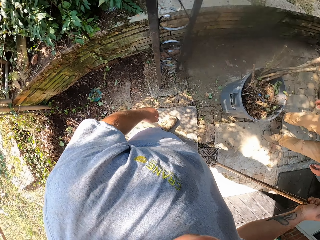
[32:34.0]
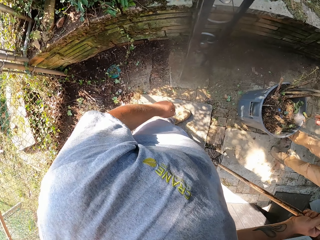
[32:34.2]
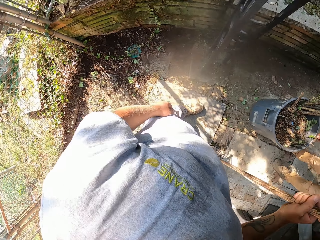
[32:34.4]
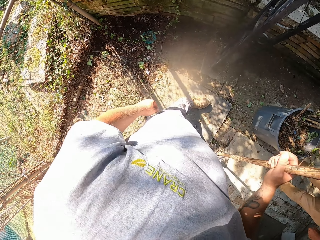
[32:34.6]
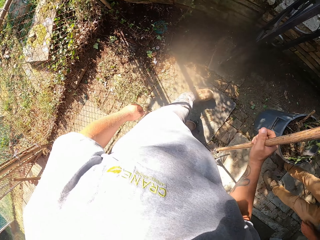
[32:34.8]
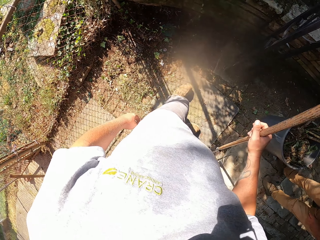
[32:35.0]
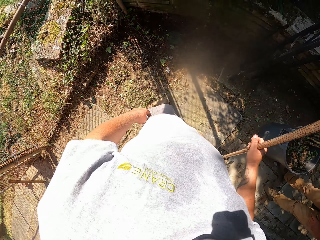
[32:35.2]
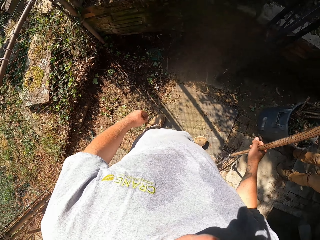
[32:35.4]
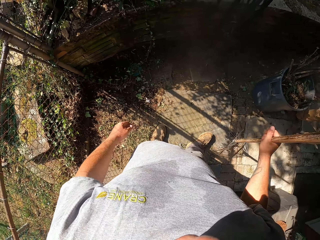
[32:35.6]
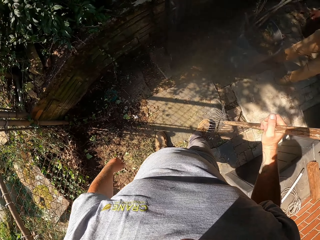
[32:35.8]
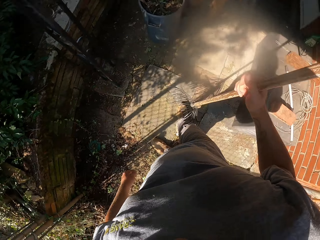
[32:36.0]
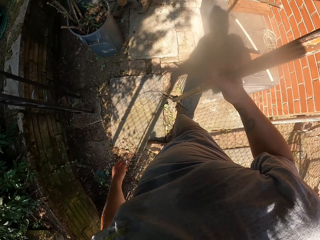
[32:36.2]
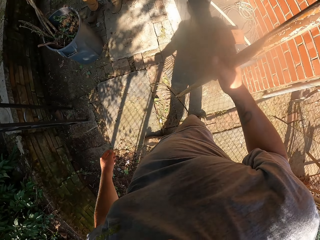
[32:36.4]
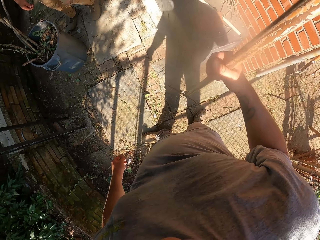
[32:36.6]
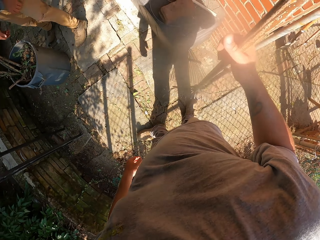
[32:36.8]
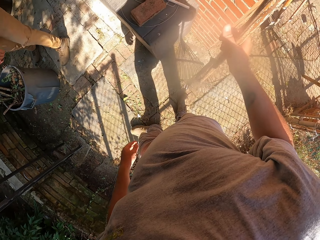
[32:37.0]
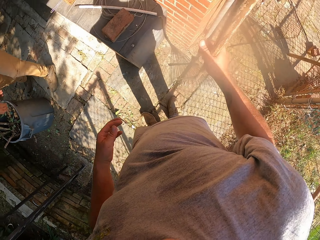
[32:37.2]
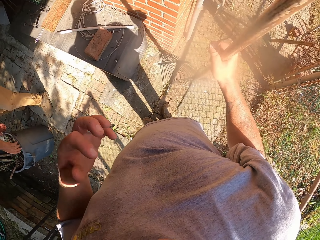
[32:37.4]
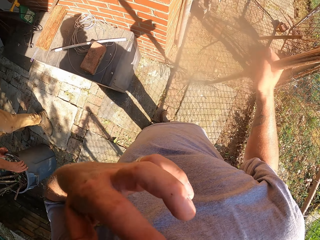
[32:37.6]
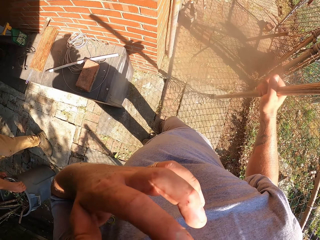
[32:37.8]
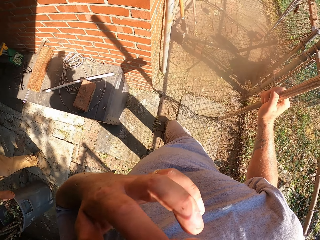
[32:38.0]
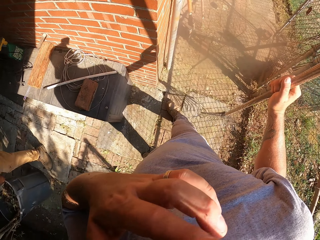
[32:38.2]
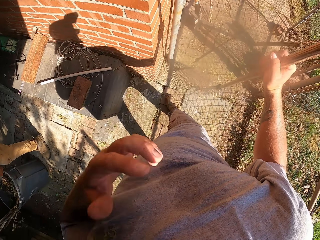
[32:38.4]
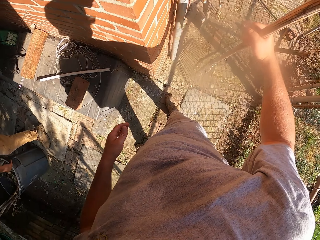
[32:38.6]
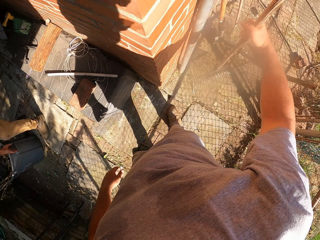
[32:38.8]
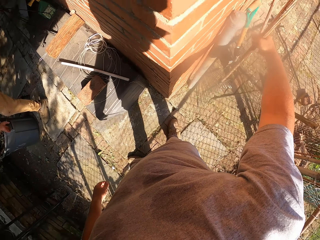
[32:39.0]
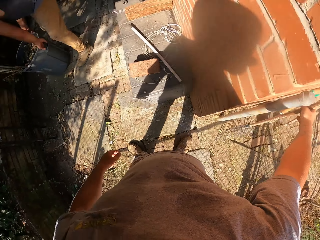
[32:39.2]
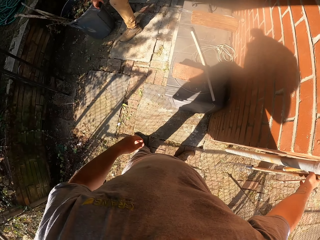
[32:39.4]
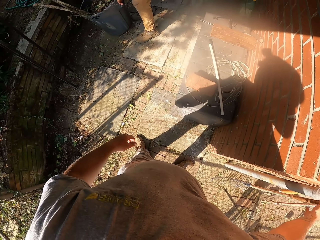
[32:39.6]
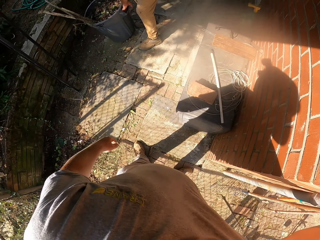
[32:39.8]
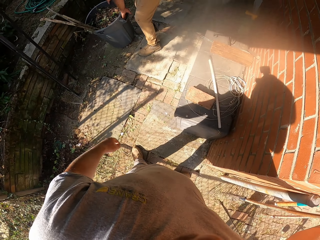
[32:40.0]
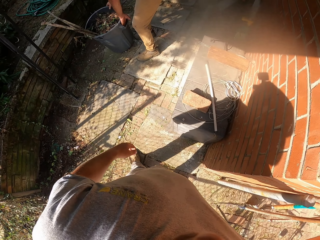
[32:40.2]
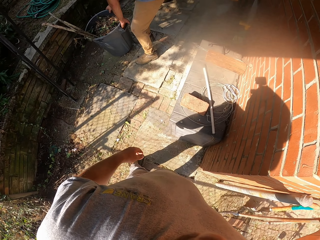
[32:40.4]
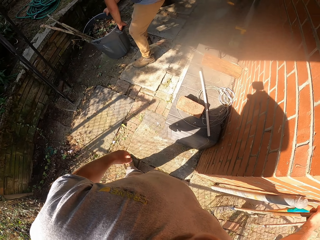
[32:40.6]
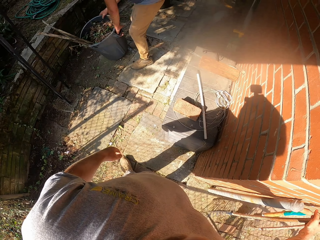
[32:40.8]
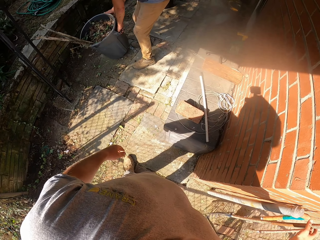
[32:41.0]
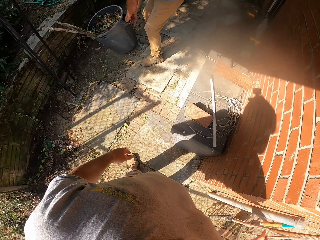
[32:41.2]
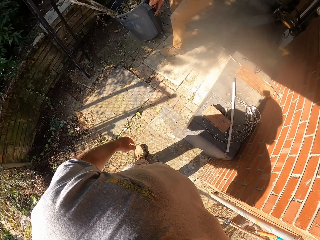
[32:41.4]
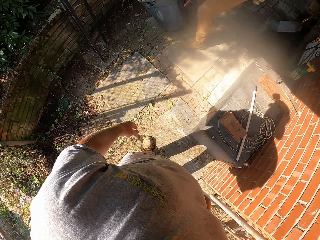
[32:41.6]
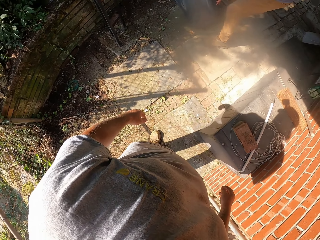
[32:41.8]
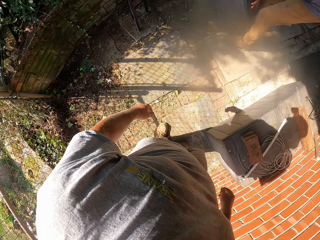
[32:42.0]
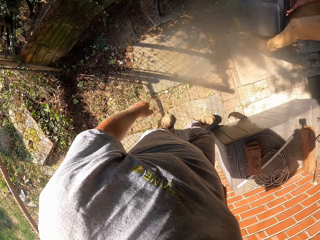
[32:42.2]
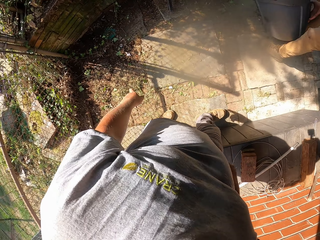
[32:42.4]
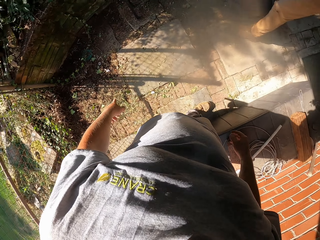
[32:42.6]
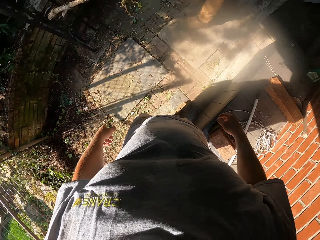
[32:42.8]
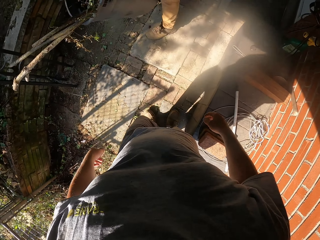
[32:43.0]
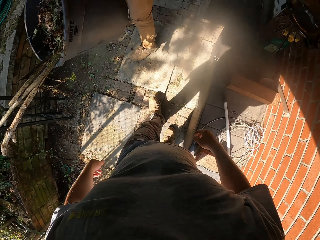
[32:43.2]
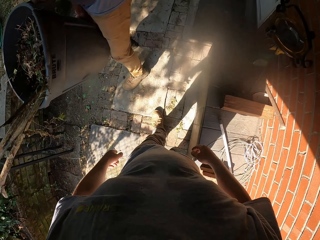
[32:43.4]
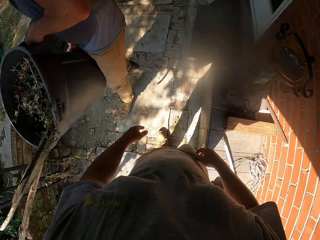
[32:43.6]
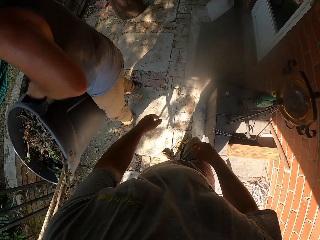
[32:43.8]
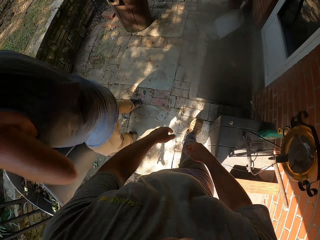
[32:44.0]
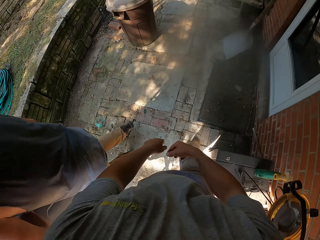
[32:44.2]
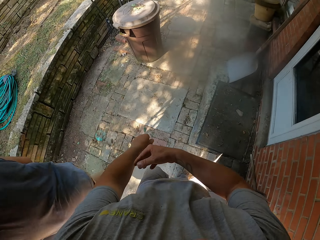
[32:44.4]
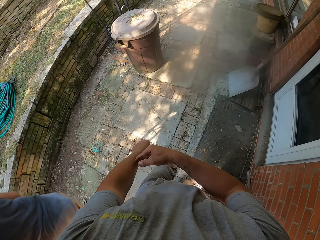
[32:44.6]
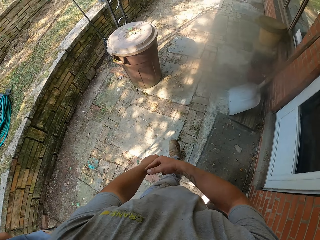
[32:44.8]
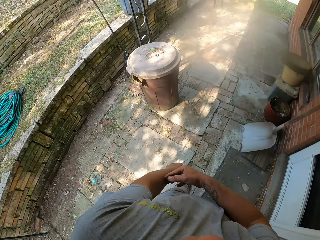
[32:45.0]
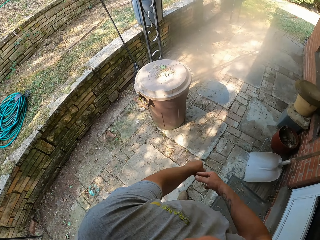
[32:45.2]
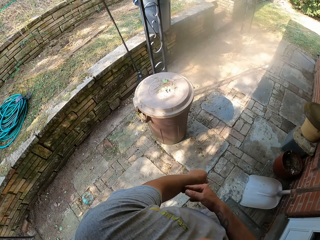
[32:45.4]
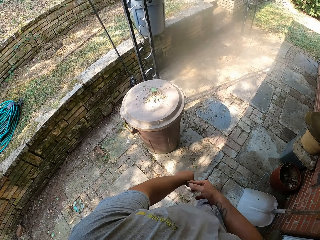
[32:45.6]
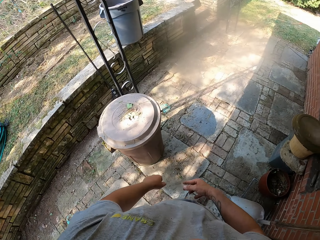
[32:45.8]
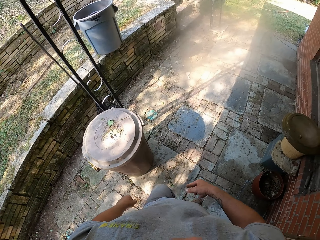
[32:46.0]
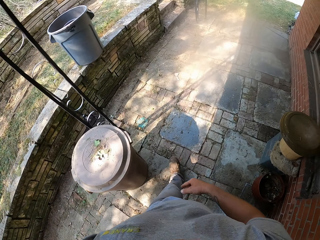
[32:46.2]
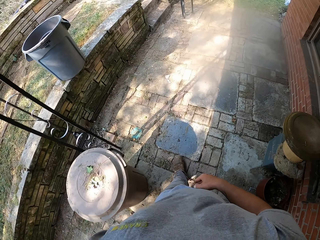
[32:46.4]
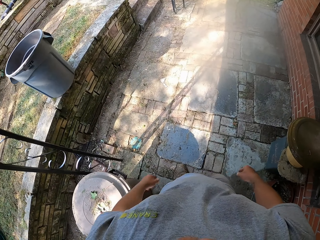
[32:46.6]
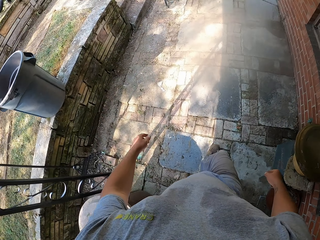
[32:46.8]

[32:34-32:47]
A person walks around. The camera wearer picks his nose with his left hand. He leans the rake on the wall. The person picks up the trash bin. The camera wearer moves forward. He walks around. The person walks around.

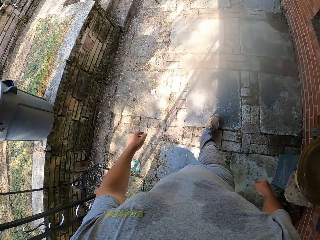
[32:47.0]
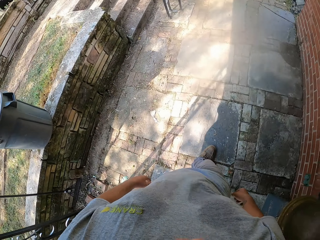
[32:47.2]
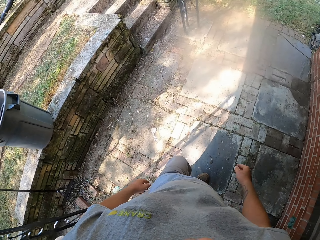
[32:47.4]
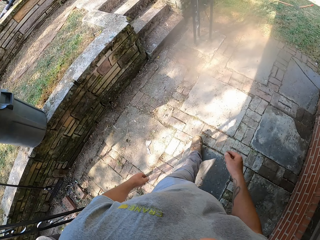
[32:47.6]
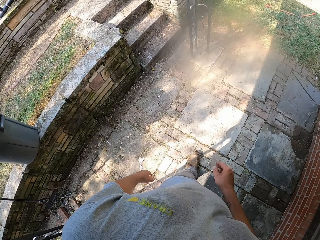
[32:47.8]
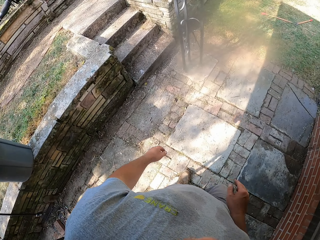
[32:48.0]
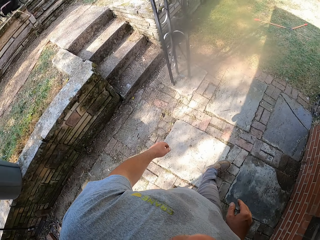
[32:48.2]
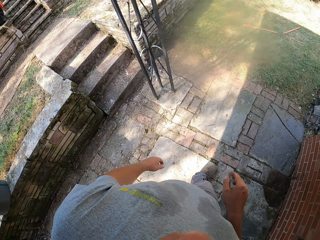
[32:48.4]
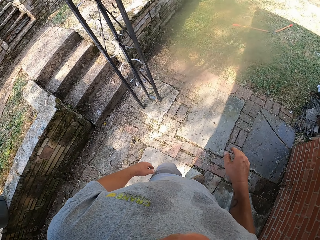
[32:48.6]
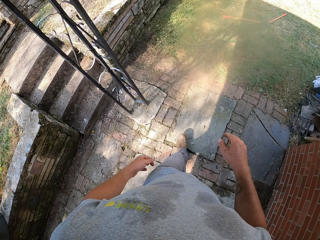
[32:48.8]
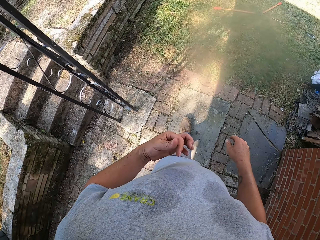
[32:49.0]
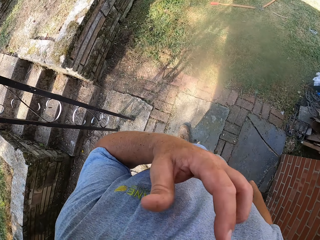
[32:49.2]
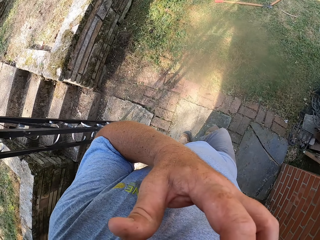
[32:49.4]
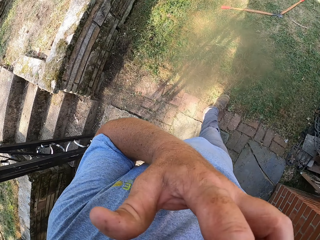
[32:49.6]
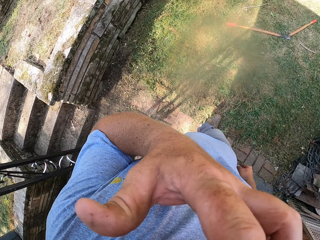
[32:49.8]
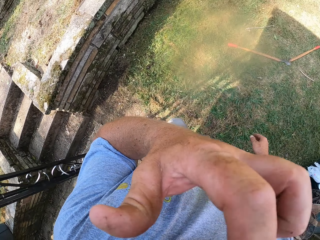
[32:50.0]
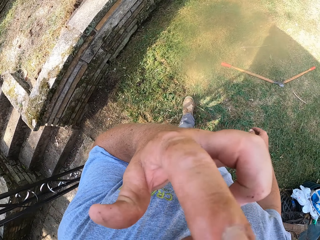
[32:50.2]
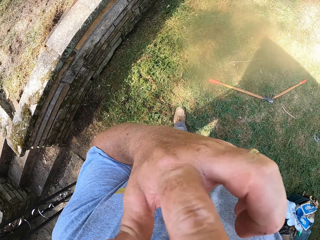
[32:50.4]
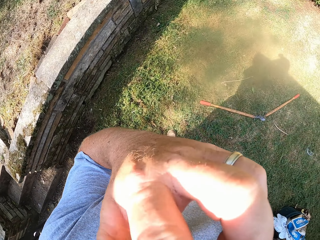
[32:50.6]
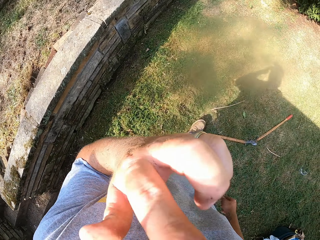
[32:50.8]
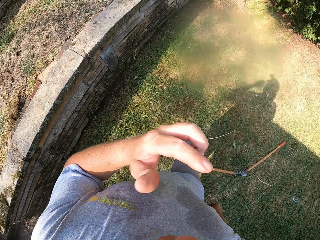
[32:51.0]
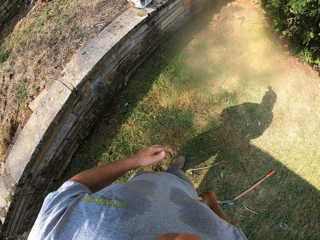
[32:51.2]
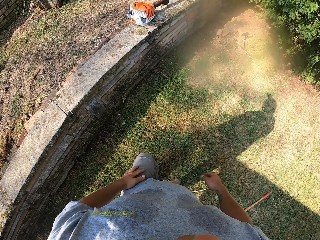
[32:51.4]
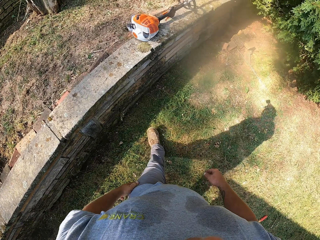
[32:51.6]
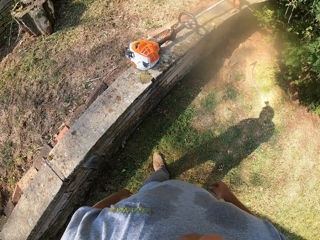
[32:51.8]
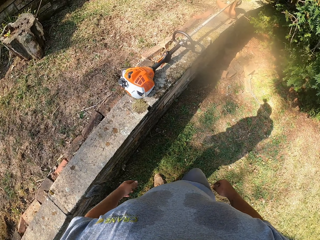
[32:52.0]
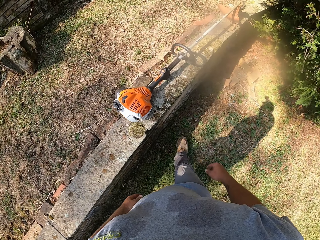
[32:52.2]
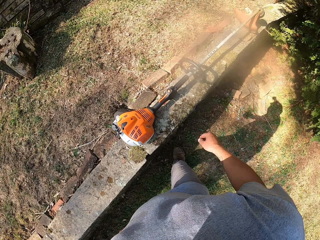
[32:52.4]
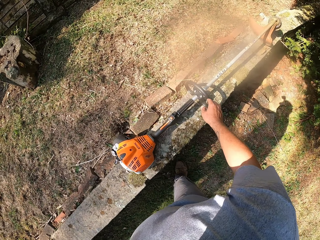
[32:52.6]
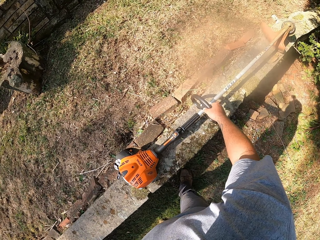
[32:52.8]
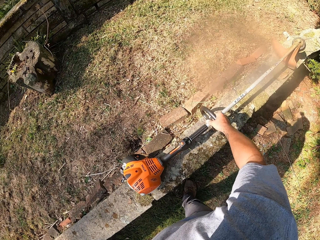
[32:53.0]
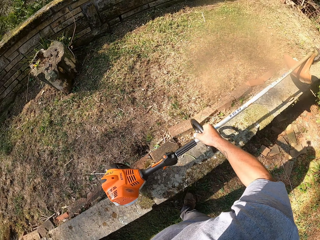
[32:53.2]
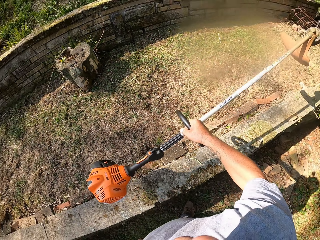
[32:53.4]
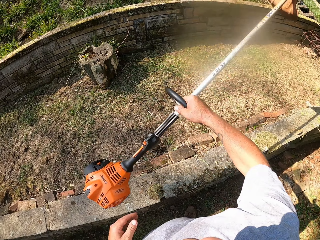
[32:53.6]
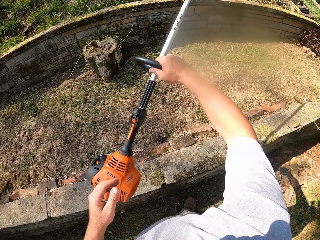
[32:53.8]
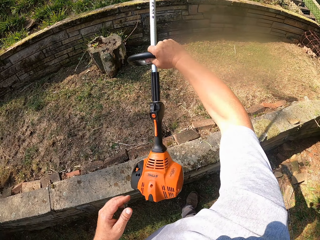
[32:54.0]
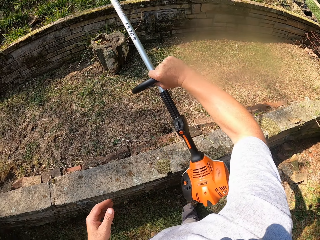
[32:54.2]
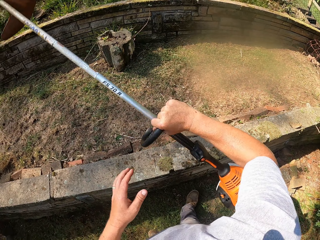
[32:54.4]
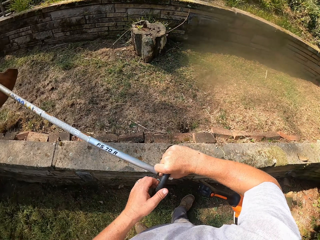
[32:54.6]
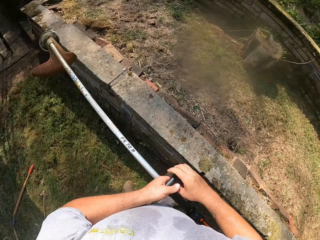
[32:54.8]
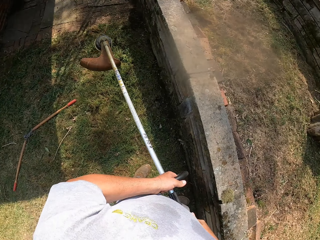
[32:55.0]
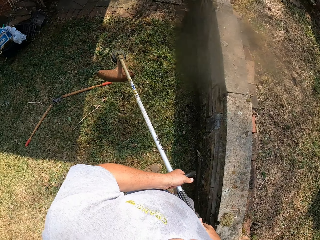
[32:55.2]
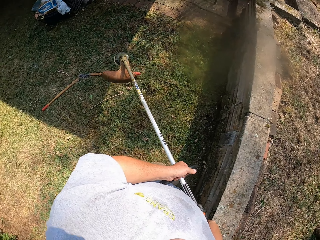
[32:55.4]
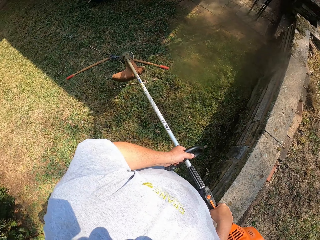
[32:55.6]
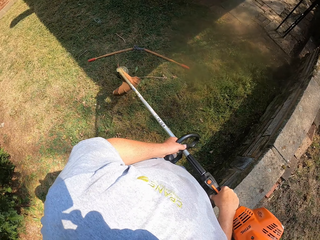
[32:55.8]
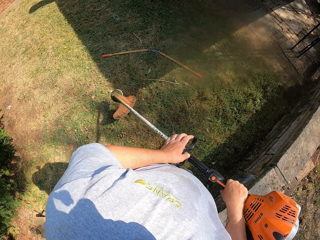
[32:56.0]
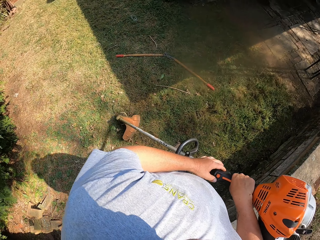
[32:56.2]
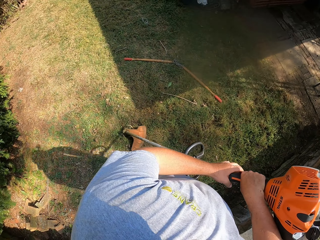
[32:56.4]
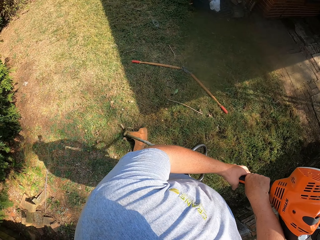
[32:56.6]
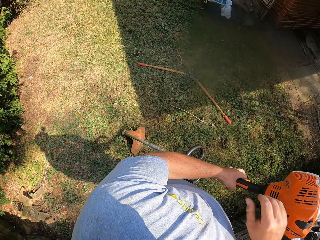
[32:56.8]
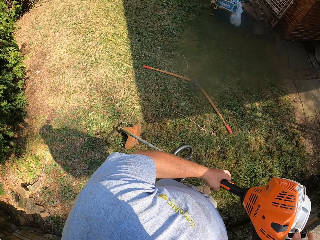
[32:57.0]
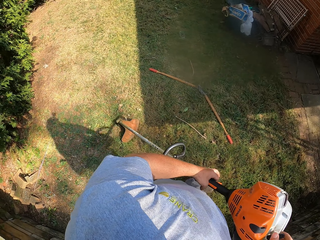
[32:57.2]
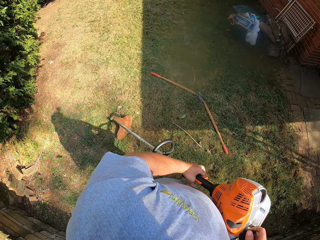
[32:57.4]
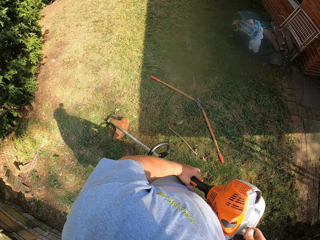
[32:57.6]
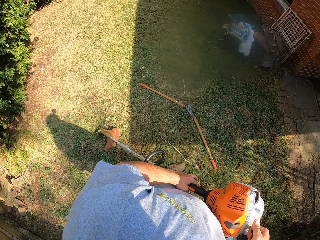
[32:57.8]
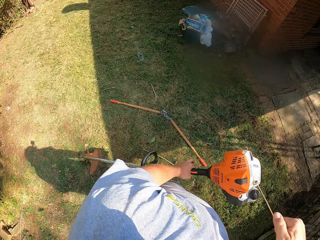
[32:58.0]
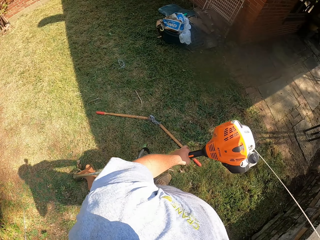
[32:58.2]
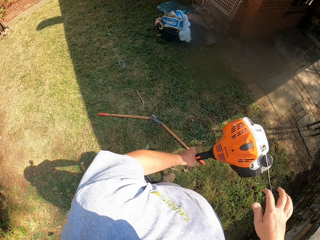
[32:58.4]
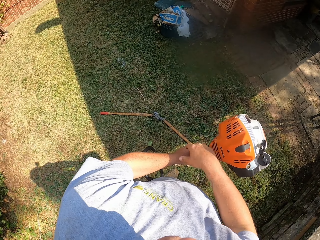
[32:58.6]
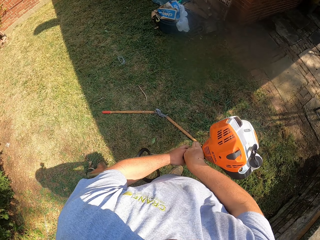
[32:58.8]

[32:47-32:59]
The camera wearer picks his nose with his left hand. He touches the face. He walks around. He picks up a grass cutter or brush cutter with his hands. He starts the grass cutter. He passes the brush cutter to the left hand and restarts the brush cutter.
